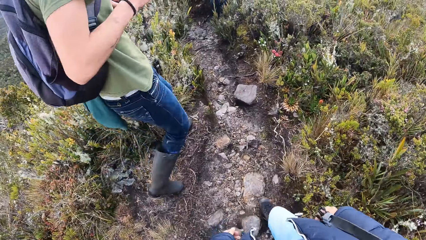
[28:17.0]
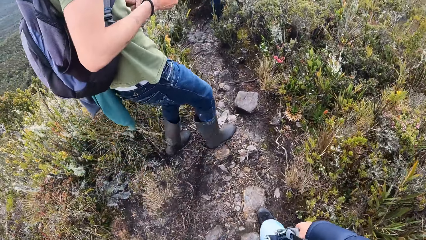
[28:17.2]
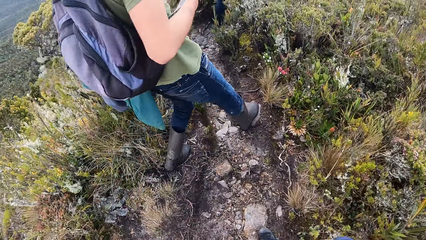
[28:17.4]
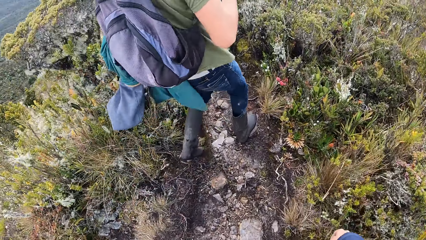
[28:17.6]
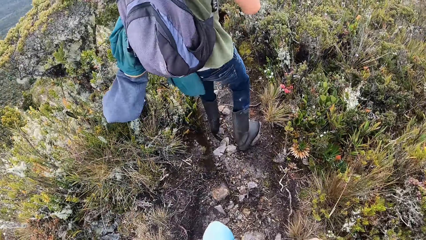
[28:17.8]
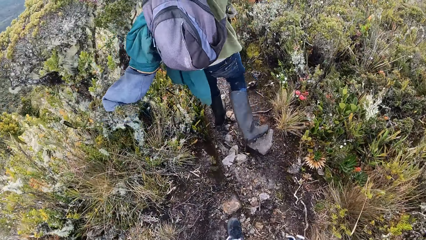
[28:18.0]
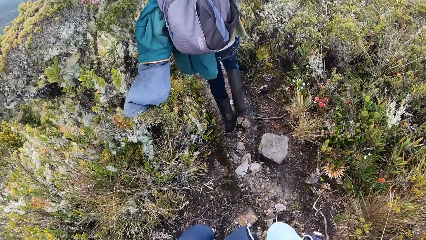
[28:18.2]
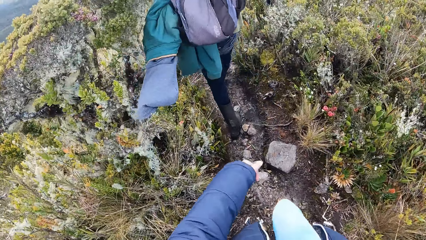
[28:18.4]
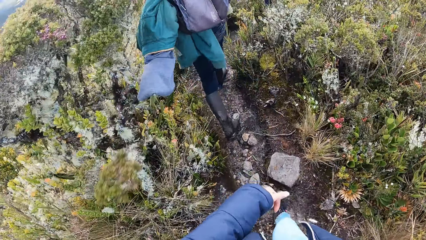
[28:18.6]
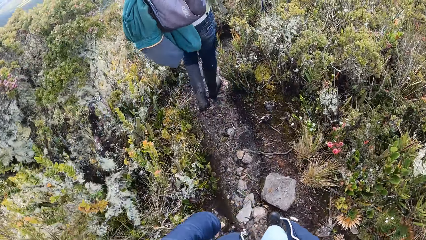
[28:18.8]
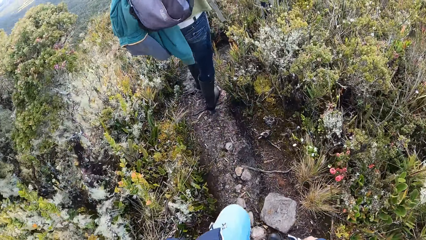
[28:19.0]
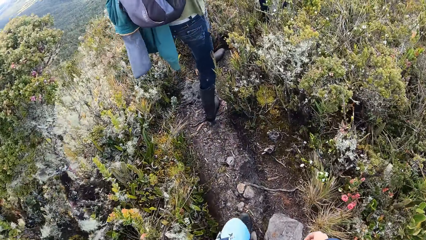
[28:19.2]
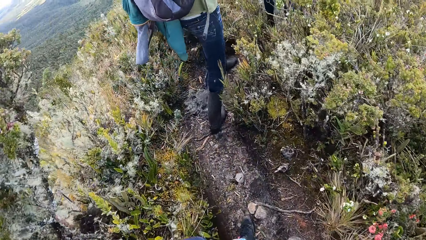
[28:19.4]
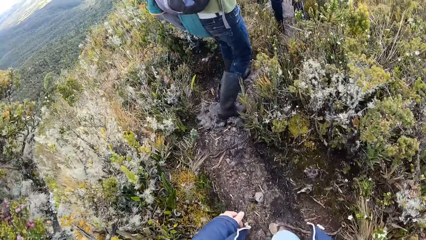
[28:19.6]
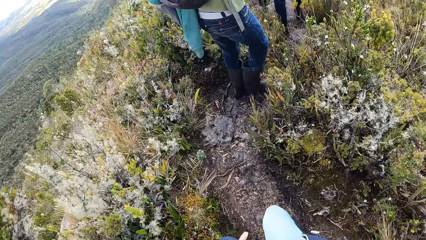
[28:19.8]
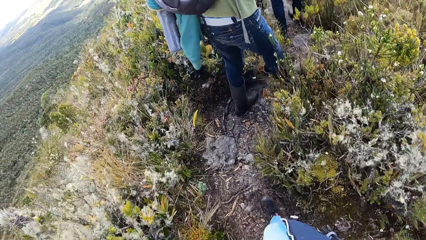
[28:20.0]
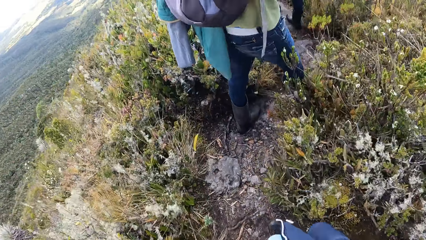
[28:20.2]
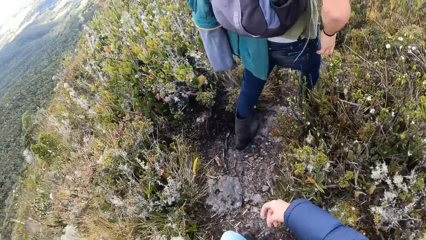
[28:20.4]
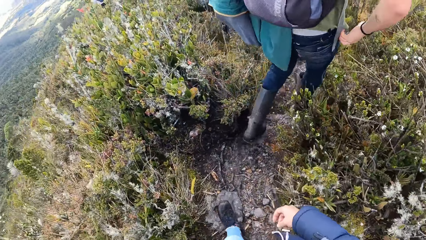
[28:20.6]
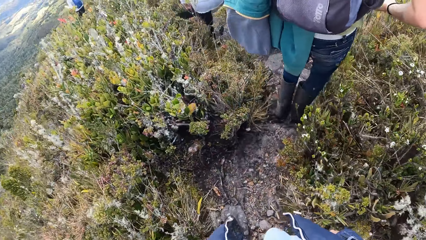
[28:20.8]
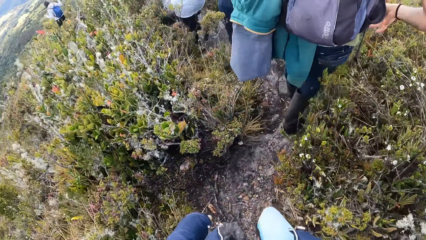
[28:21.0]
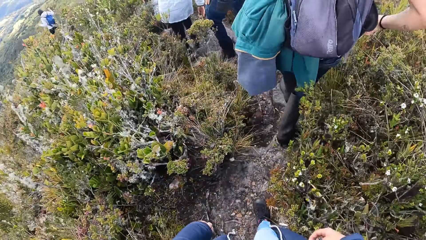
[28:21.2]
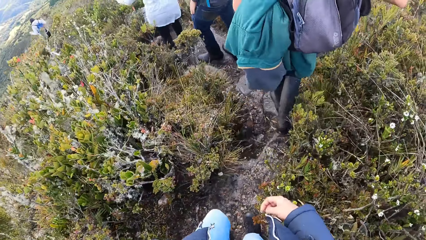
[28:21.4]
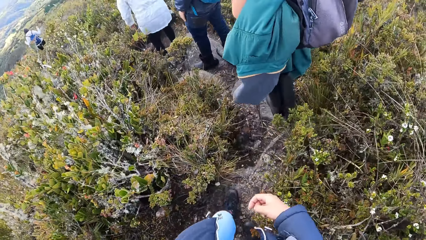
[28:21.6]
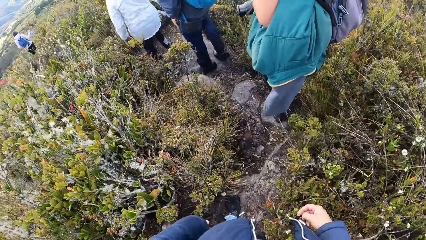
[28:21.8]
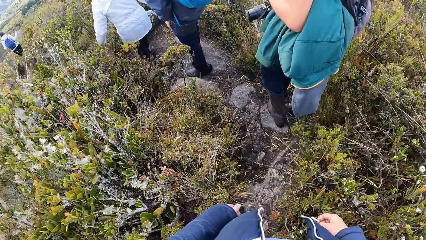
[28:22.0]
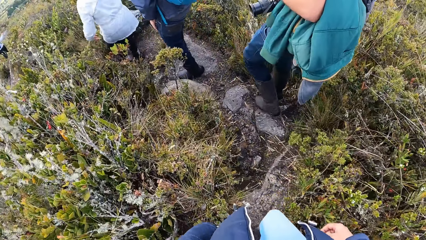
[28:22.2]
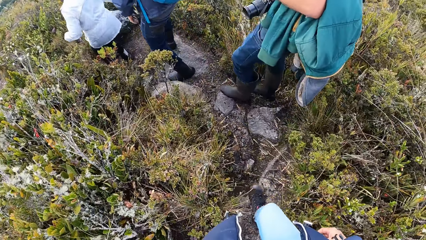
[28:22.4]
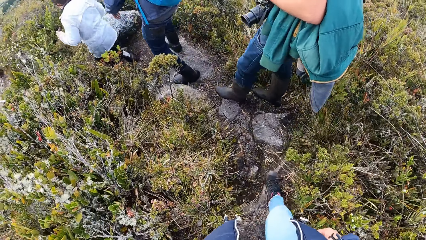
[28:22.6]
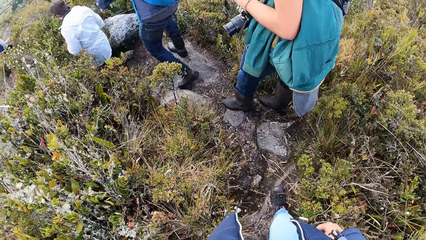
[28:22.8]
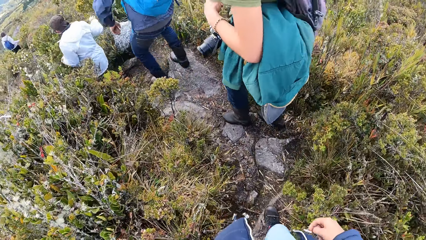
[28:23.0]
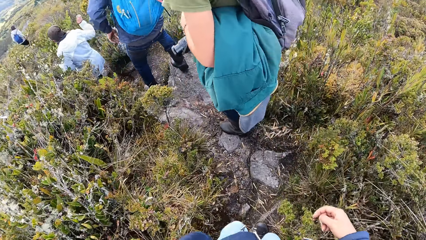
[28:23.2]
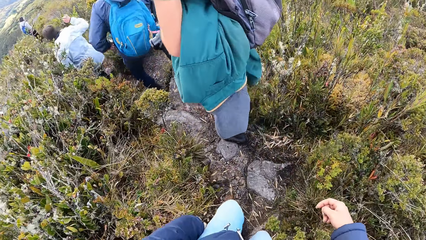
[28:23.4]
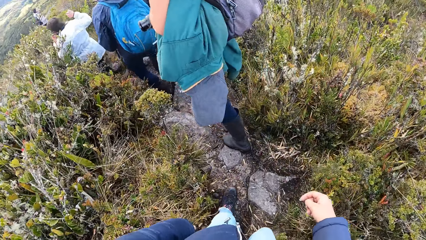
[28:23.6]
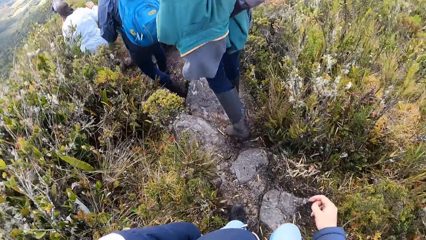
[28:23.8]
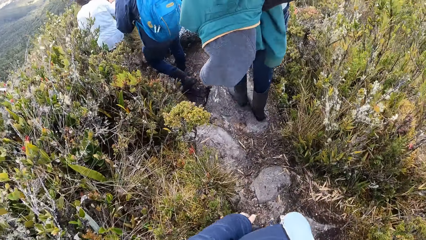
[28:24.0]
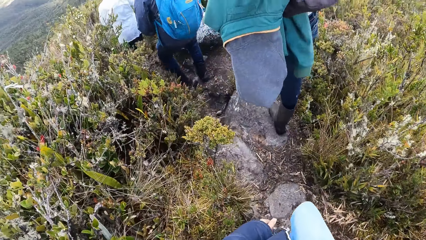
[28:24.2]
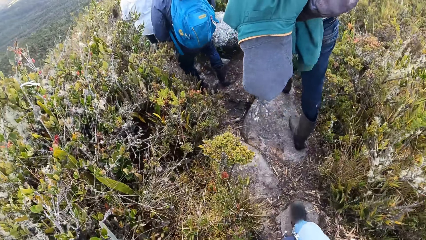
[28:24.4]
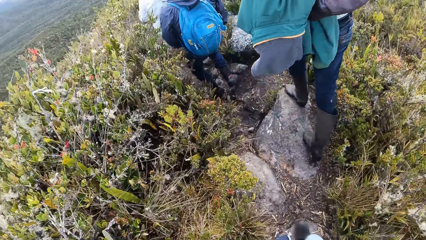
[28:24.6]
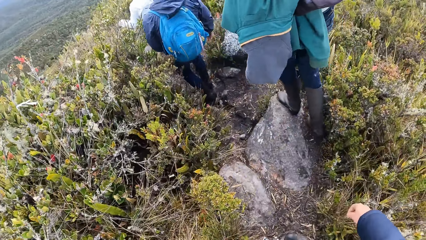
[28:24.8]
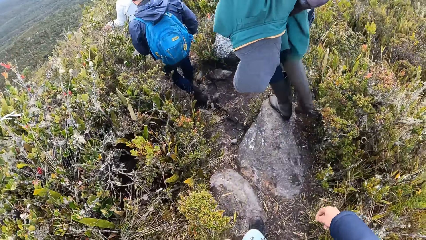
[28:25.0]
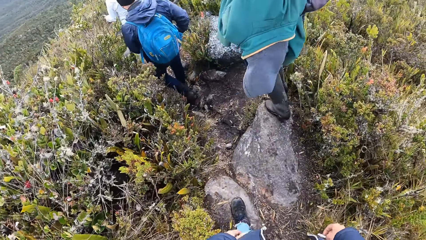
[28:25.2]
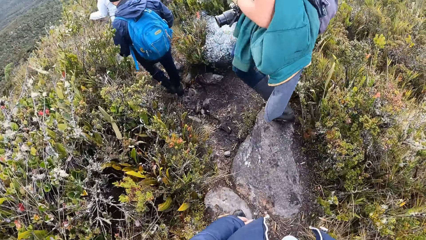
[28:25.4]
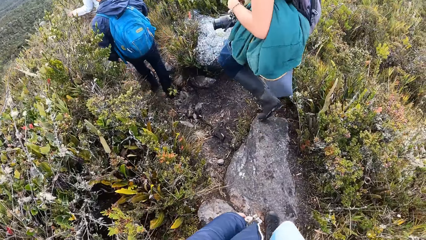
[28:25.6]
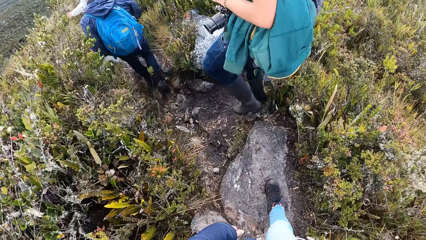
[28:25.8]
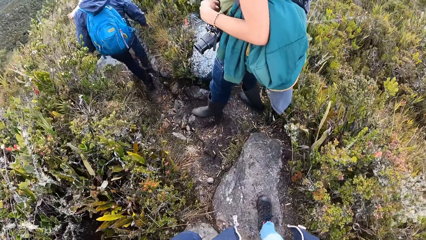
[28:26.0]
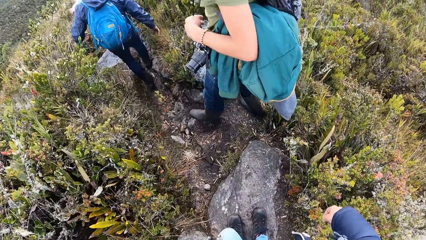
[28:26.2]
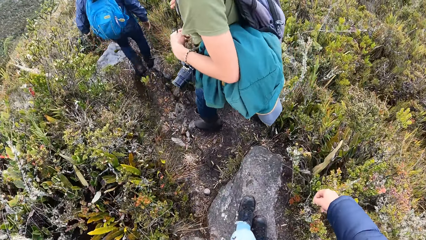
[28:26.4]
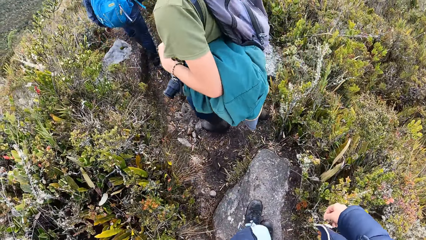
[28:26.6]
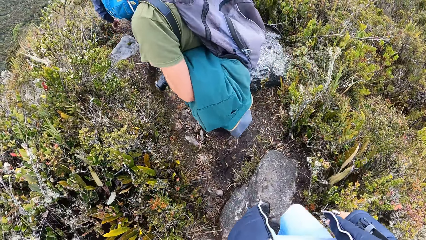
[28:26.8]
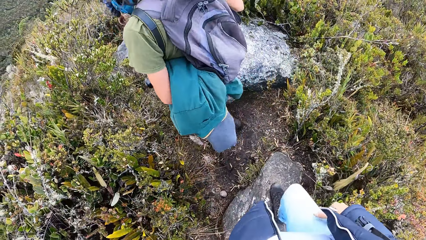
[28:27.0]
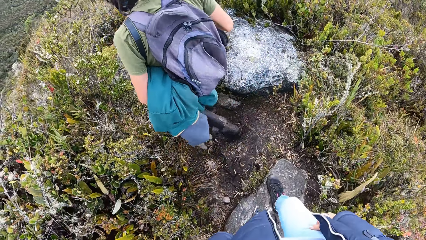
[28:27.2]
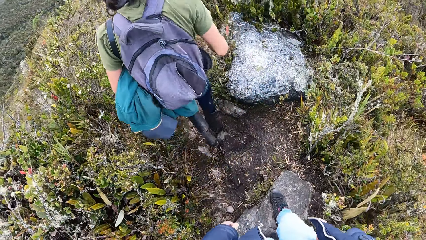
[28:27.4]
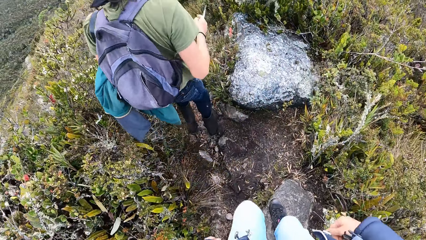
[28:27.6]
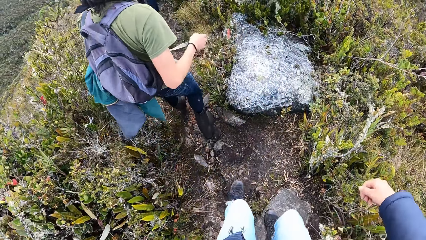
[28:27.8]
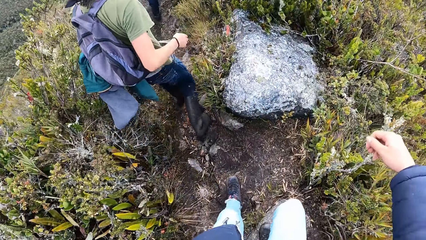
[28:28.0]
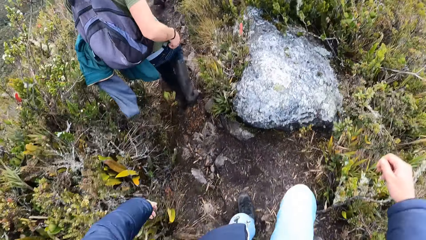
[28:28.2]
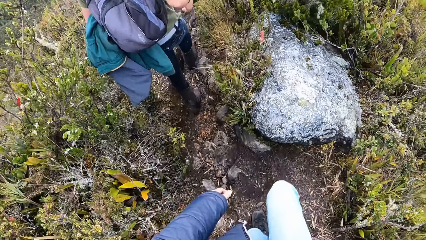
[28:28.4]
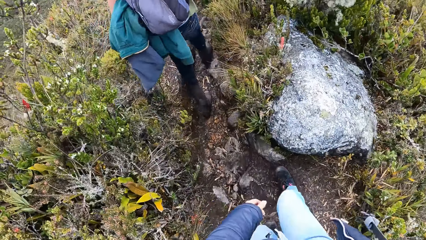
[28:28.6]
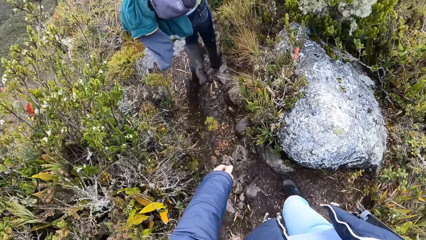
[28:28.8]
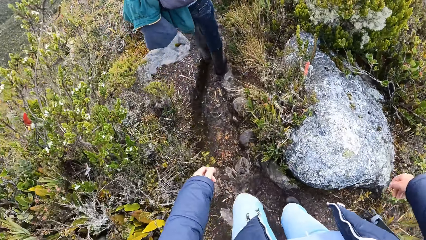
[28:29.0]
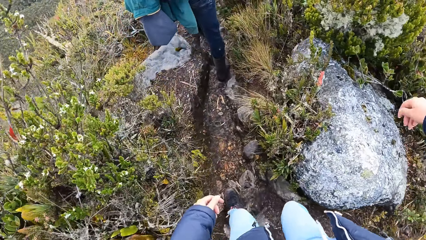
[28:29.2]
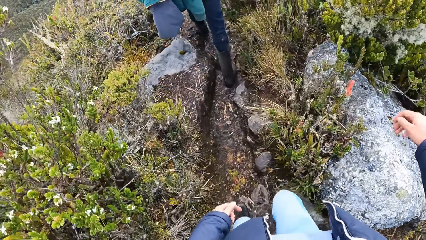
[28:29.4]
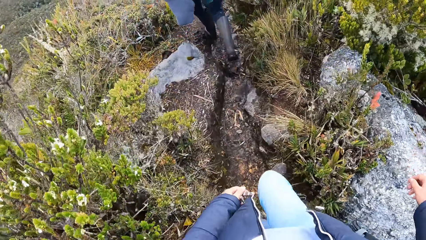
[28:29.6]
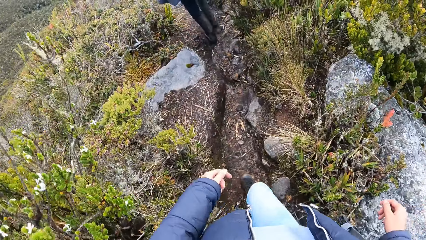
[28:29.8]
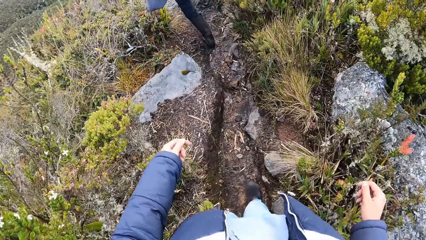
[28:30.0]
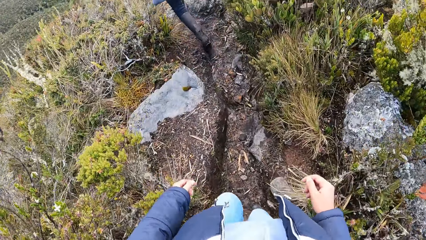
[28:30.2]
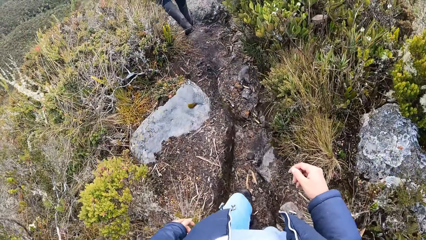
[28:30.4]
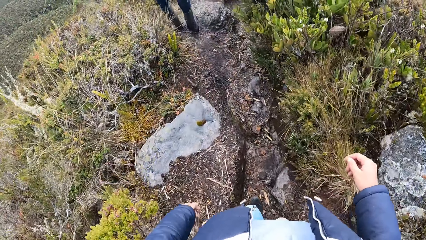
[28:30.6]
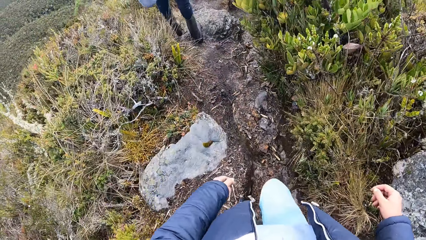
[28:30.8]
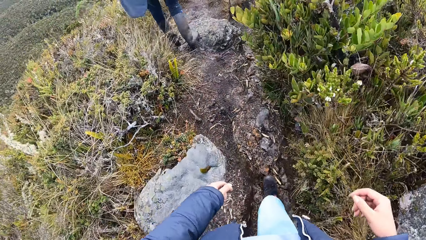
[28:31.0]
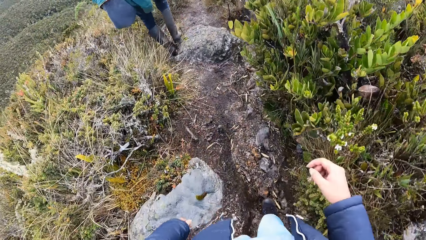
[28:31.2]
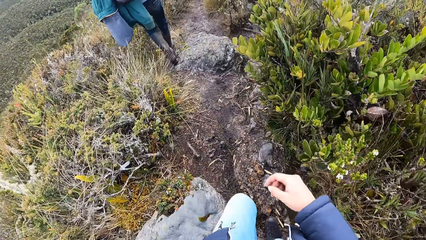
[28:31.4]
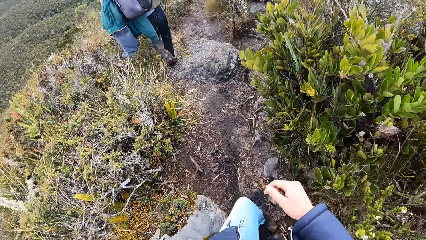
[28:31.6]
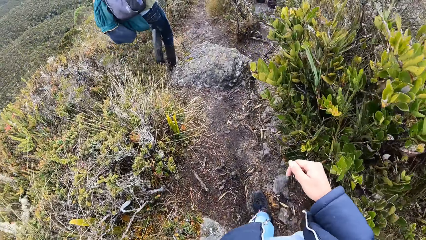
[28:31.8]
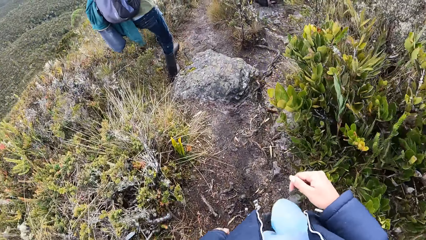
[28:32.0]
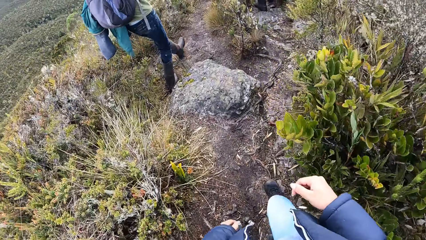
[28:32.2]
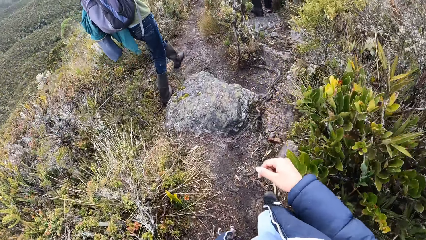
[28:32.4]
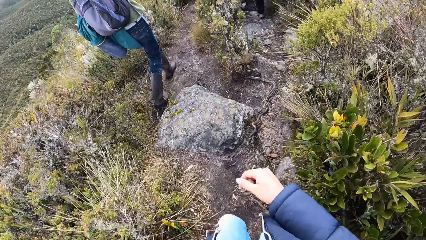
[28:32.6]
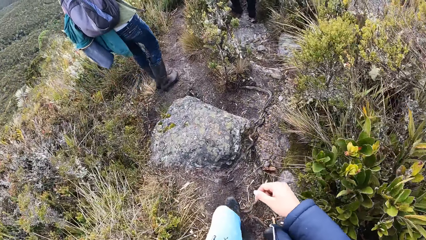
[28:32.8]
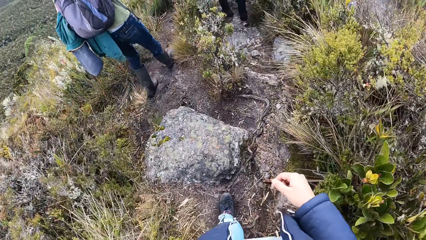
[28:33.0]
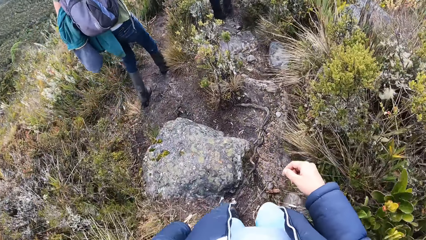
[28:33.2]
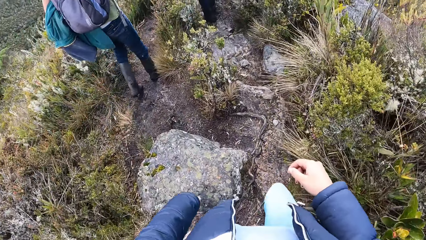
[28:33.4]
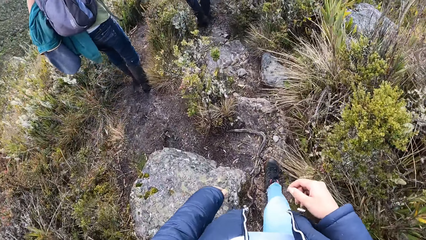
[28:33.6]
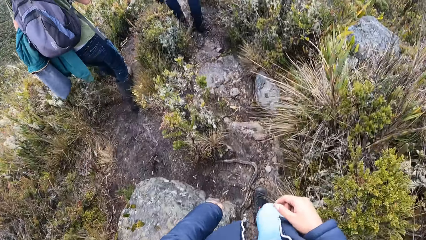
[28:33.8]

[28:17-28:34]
The camera wearer walks around the field. A man walks around the field.
